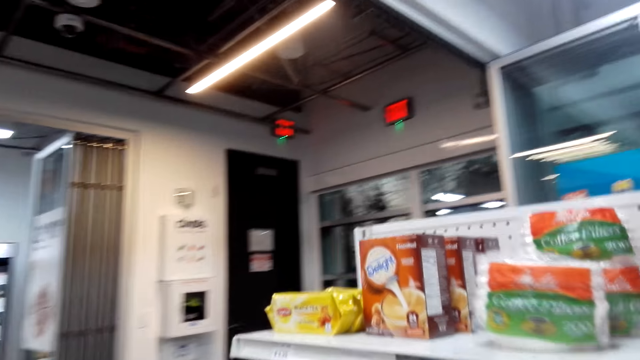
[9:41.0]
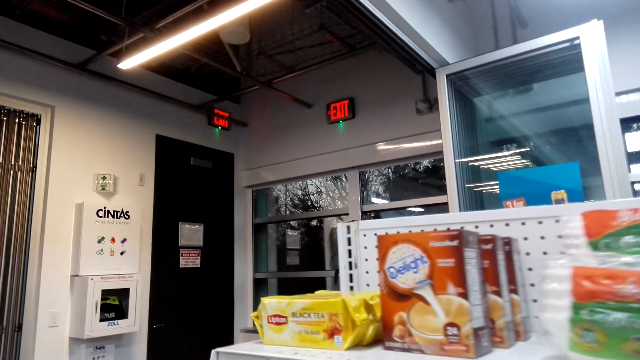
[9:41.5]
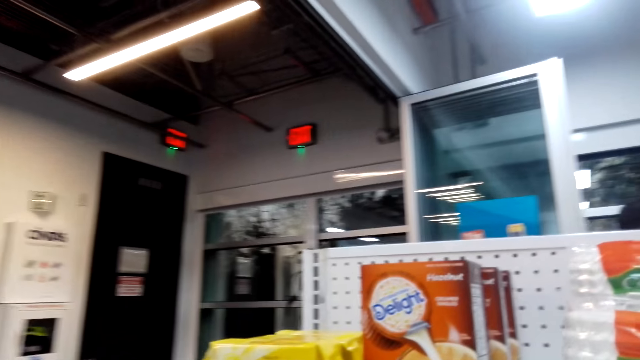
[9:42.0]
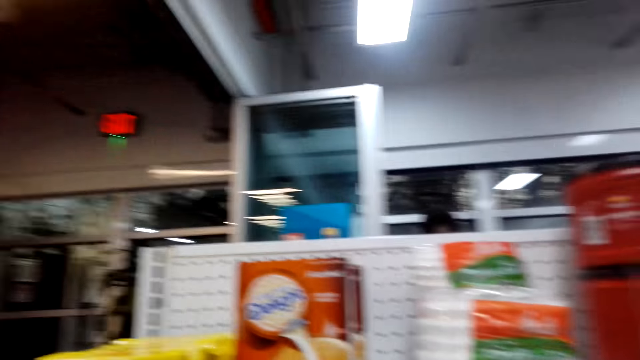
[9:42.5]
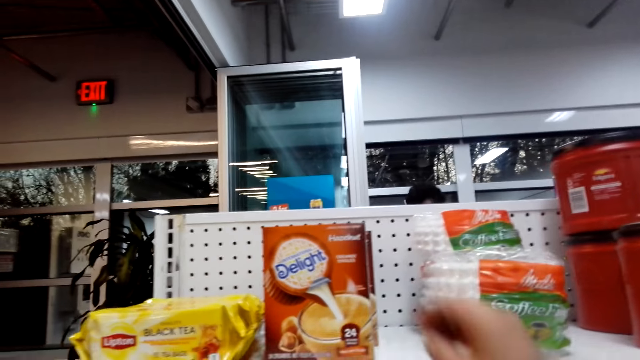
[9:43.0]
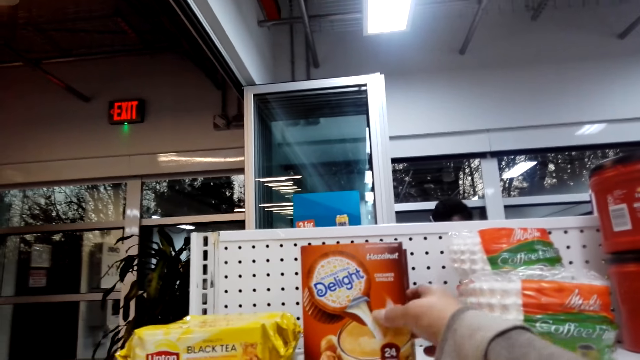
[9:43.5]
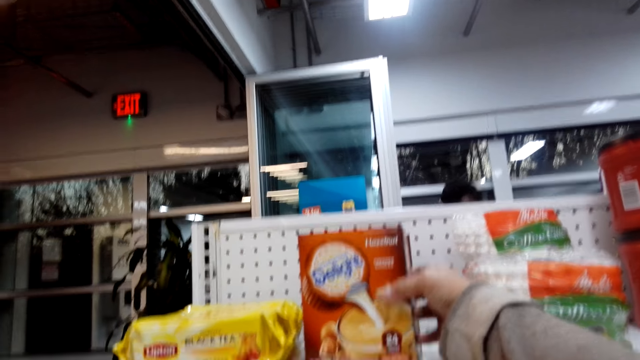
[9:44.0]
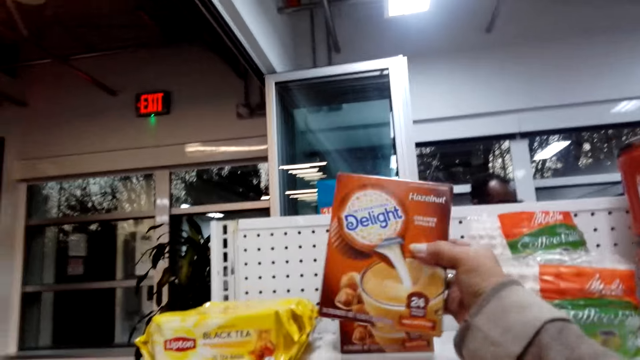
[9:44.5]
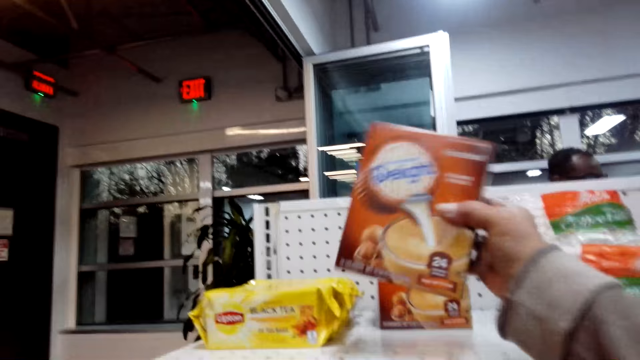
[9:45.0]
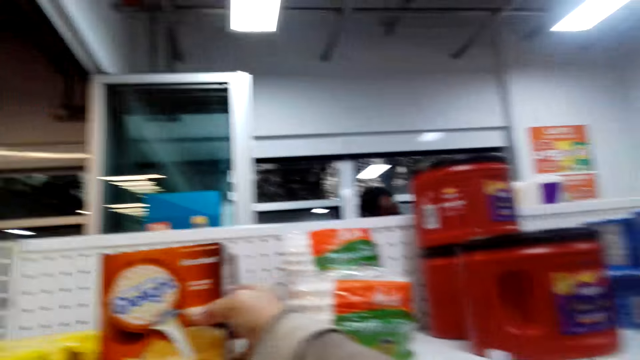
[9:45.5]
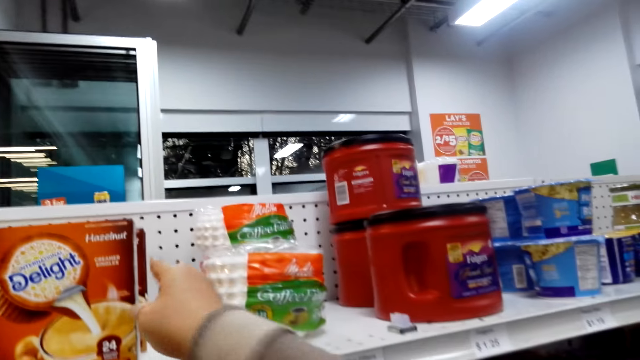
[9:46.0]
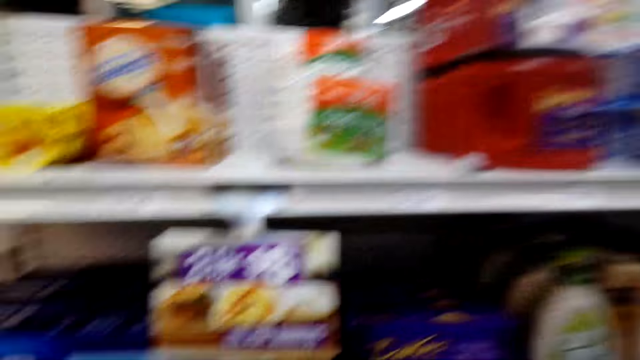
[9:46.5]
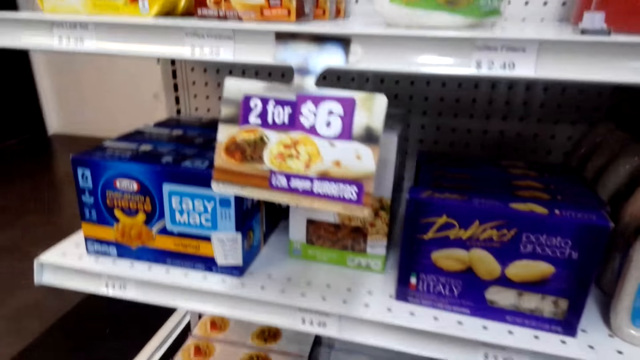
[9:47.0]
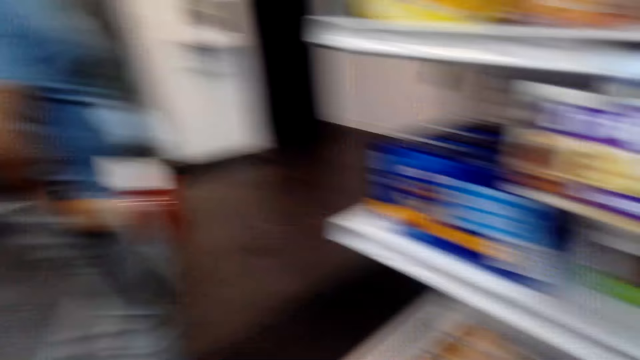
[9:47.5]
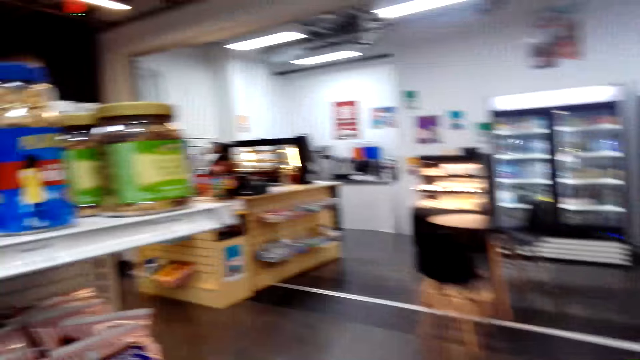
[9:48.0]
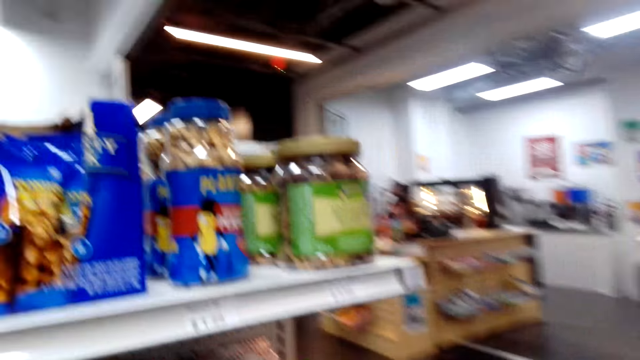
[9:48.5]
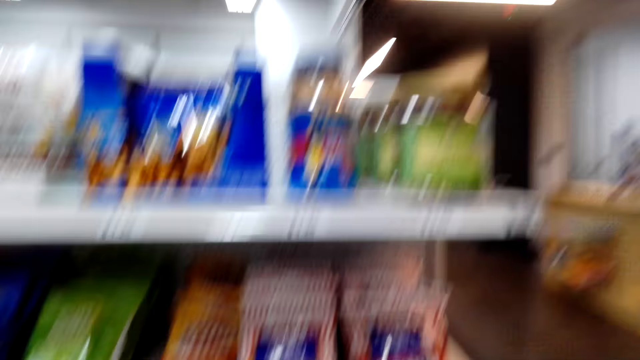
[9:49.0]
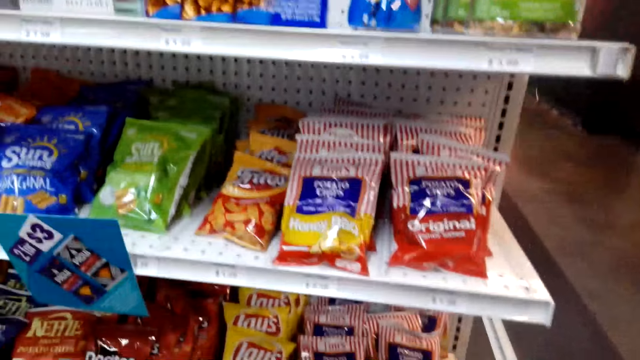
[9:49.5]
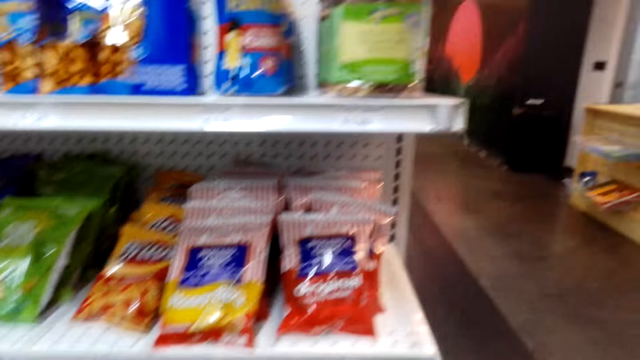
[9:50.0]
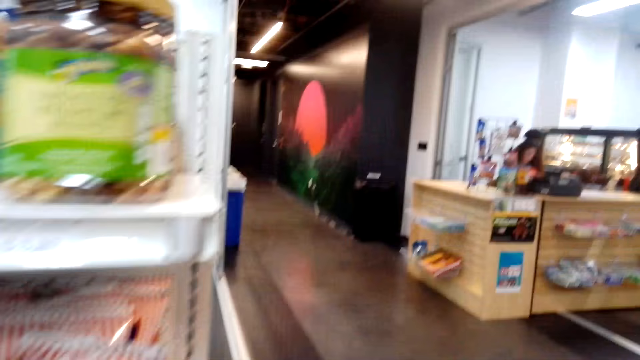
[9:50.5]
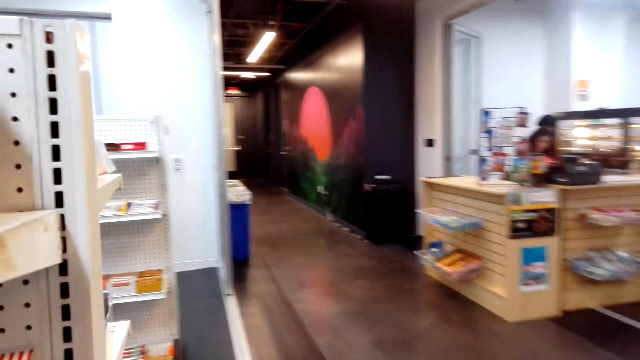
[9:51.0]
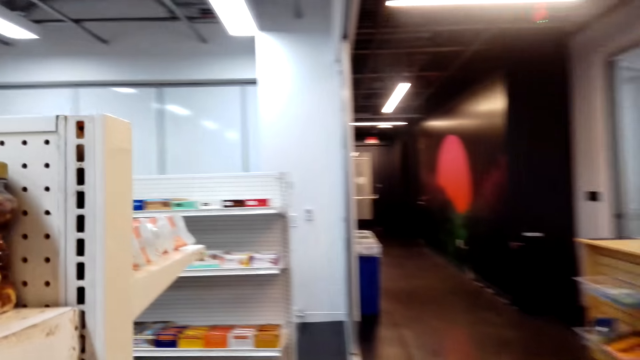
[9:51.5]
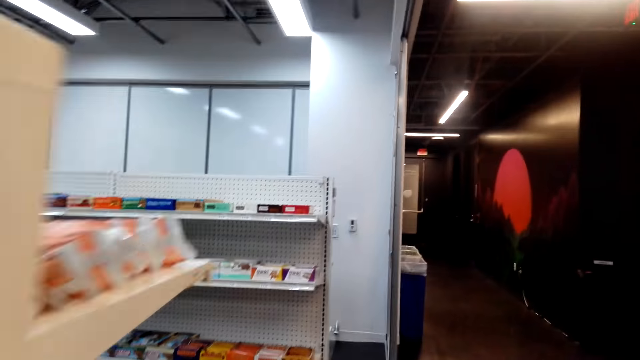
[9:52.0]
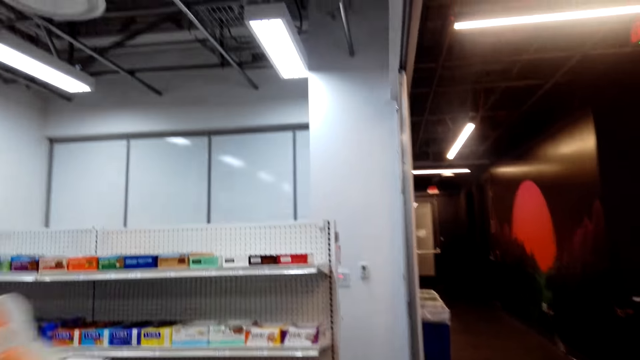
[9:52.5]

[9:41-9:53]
The camera wearer picks a delight box from the shelf, shakes the delight box, and puts the delight box on the shelf. They walk around.

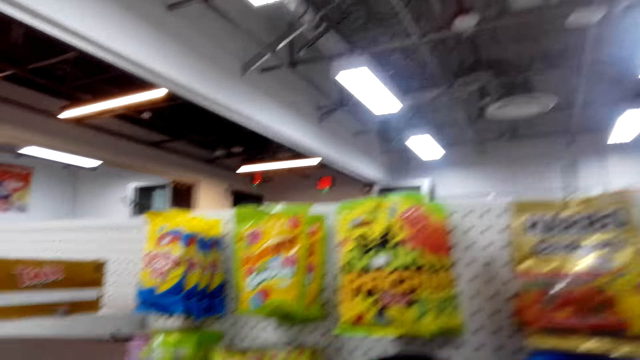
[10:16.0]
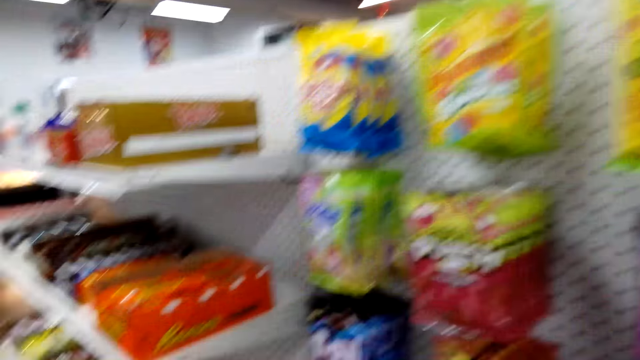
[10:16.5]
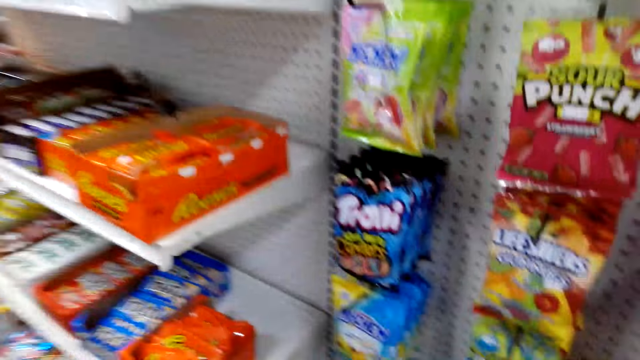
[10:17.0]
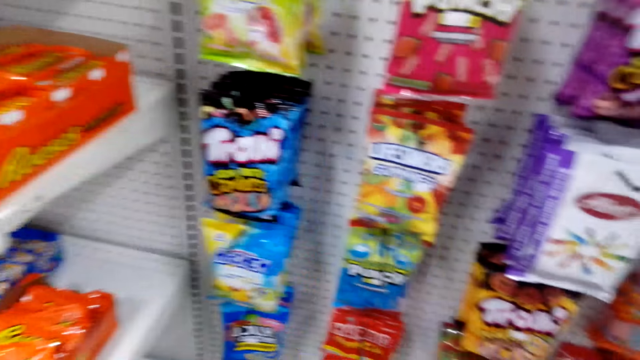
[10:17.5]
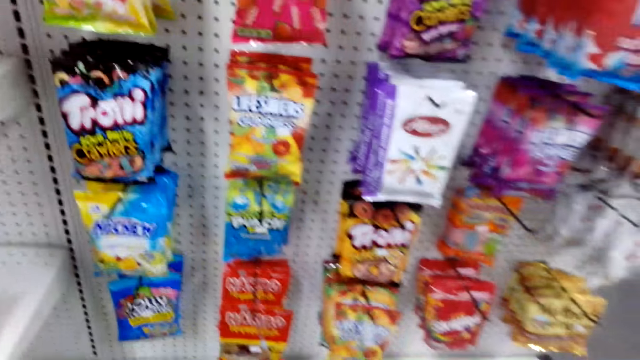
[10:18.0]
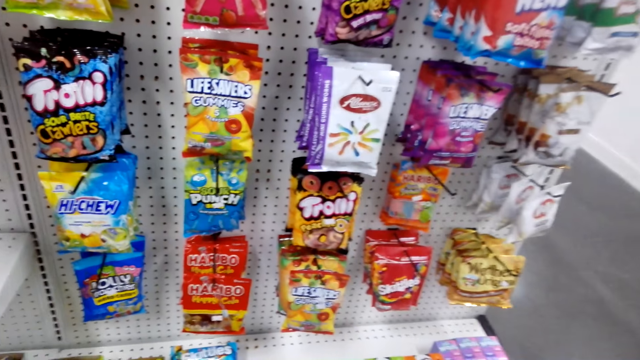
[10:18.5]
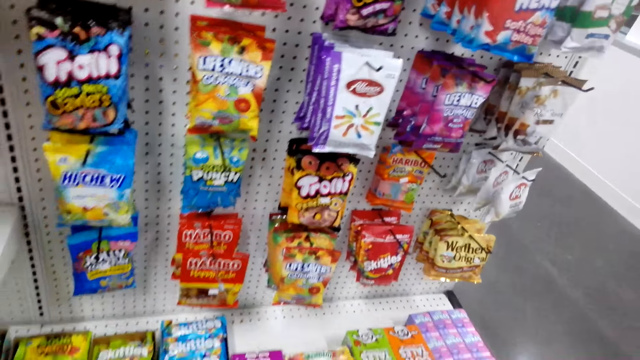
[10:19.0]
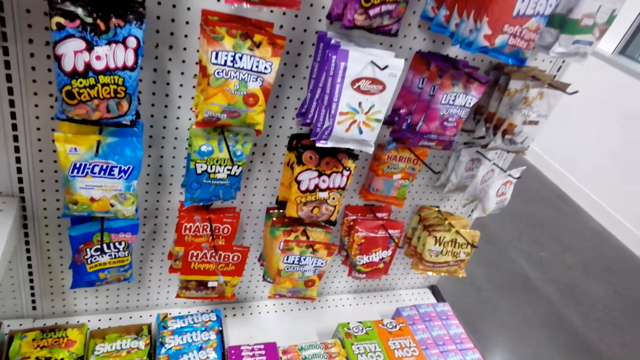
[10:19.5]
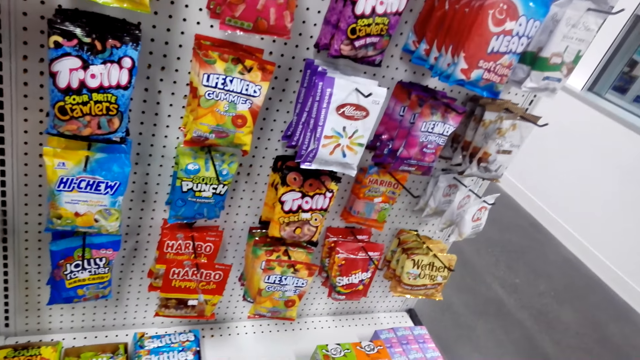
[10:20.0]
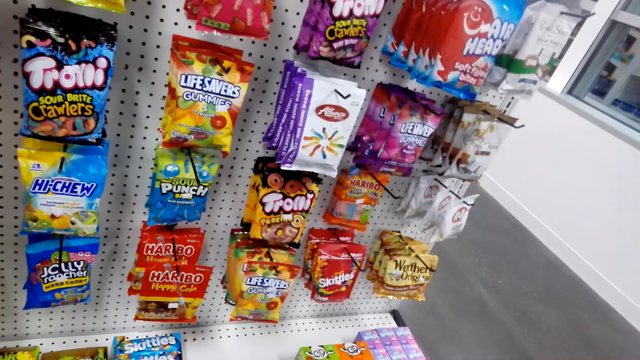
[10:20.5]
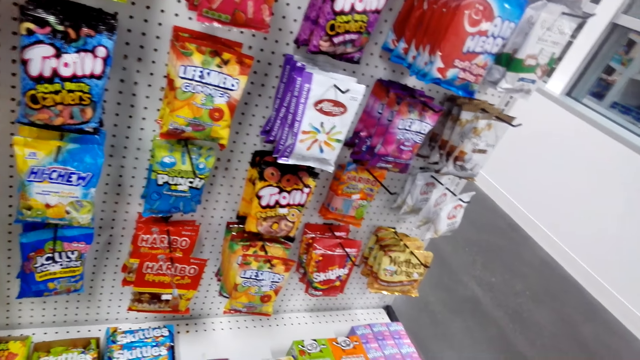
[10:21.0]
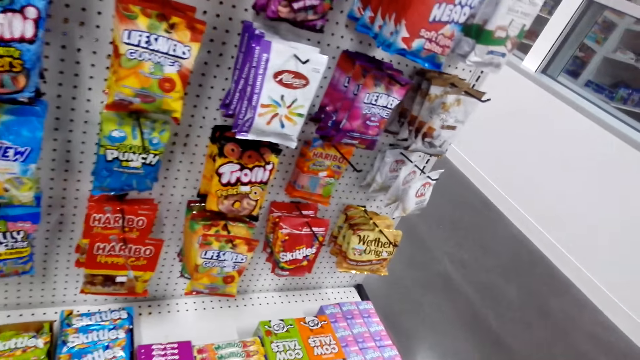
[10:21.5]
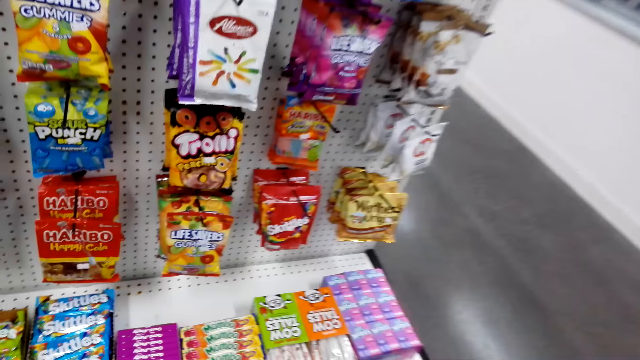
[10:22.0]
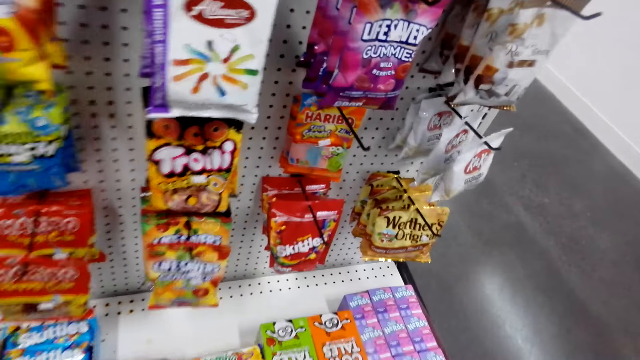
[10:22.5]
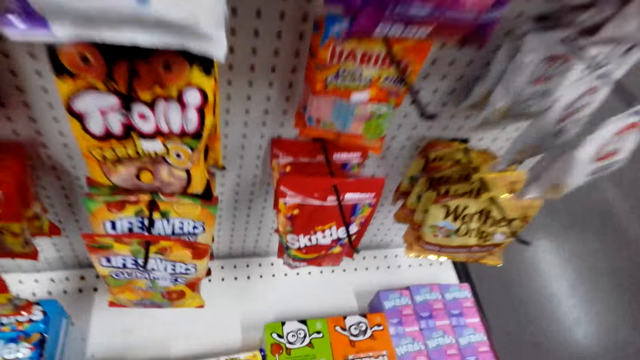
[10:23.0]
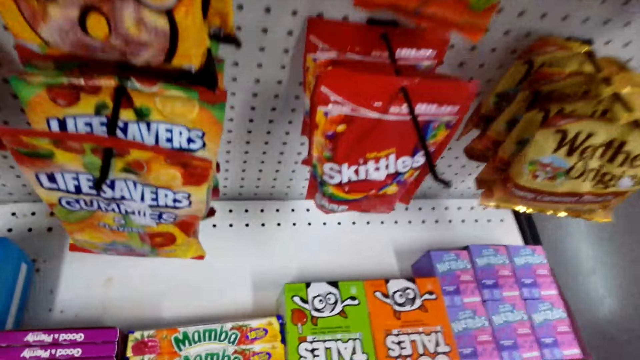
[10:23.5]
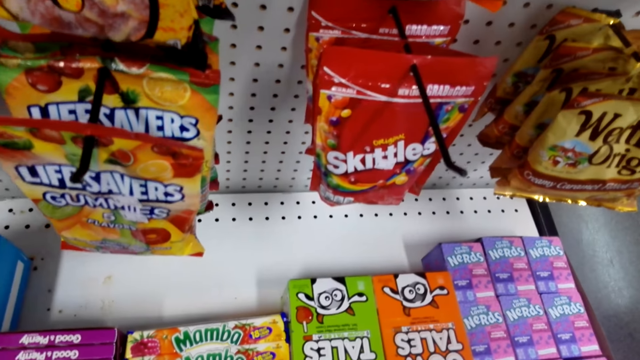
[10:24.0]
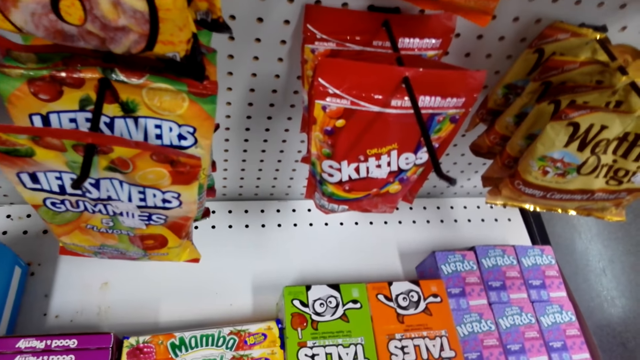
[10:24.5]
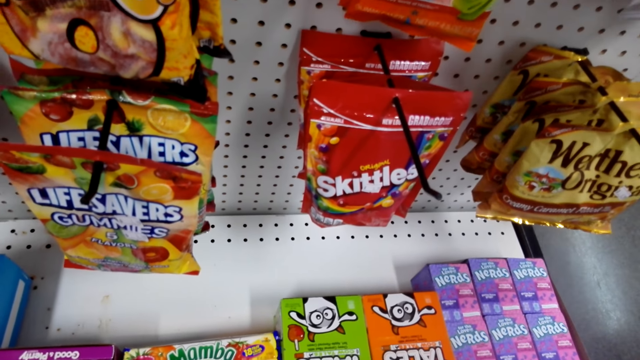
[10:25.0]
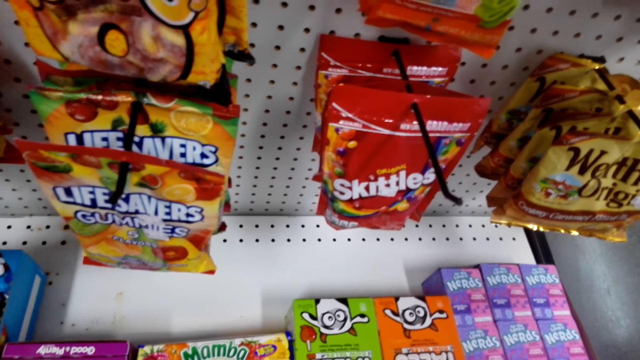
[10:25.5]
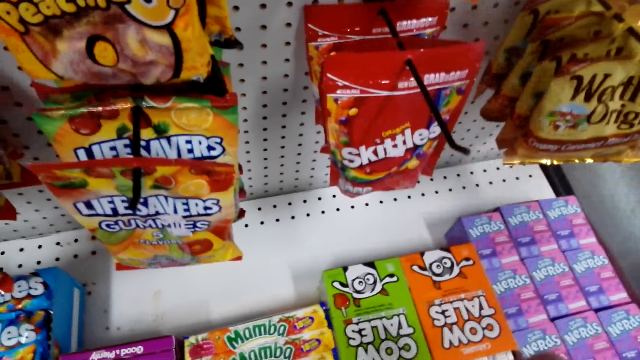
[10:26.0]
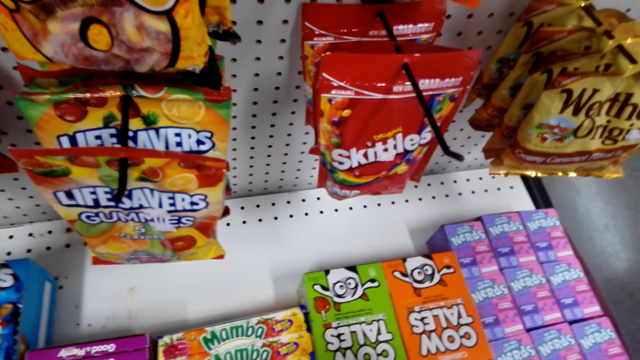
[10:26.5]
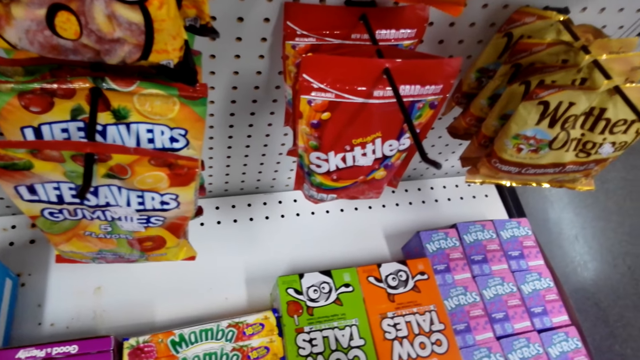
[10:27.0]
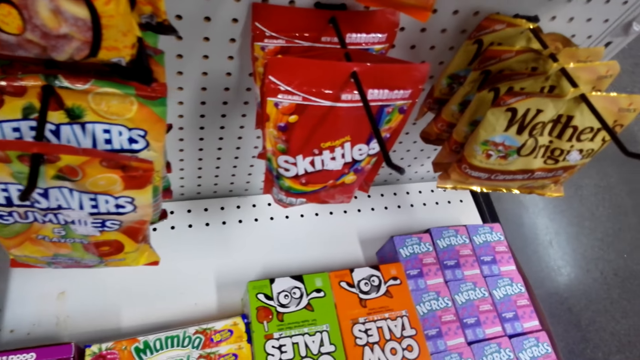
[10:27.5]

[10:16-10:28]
The camera wearer checks items on the store's hanging racks.
